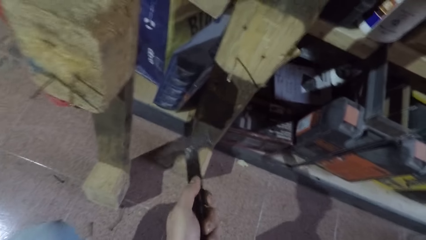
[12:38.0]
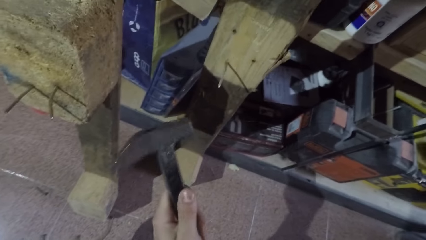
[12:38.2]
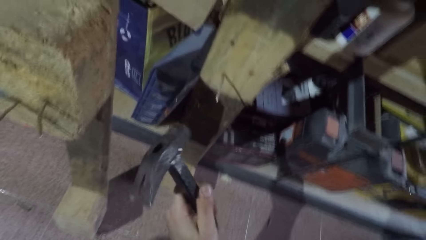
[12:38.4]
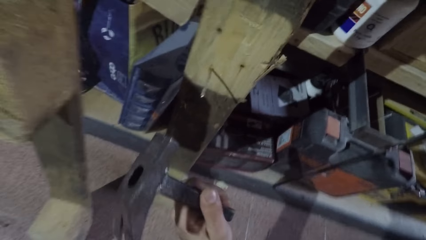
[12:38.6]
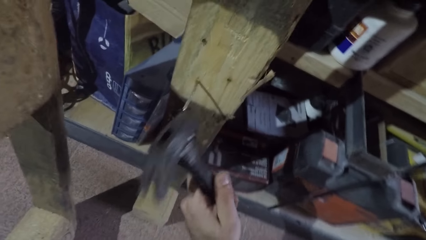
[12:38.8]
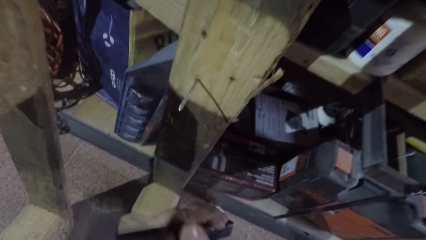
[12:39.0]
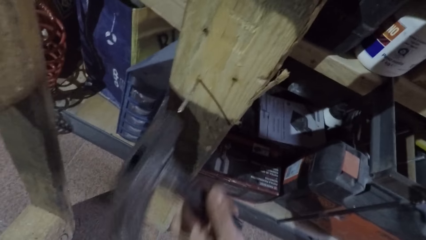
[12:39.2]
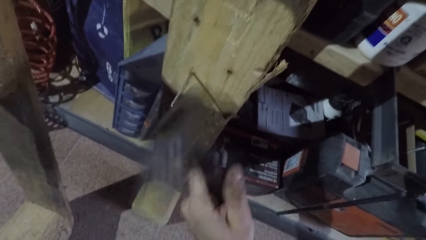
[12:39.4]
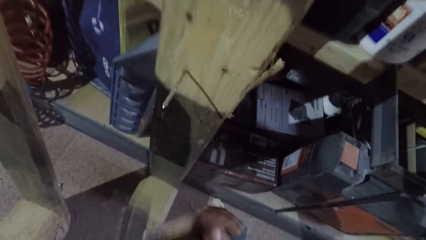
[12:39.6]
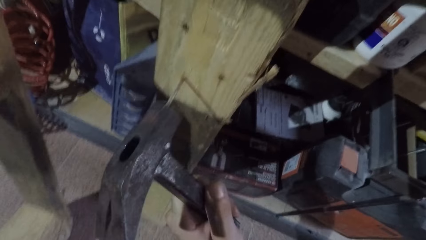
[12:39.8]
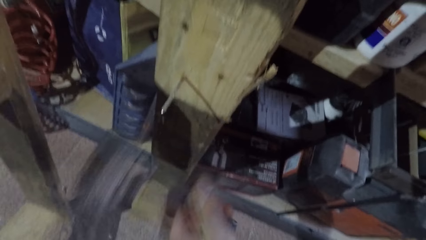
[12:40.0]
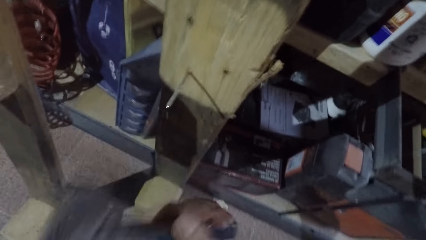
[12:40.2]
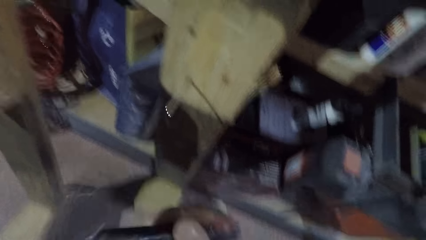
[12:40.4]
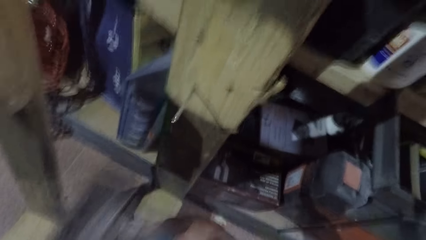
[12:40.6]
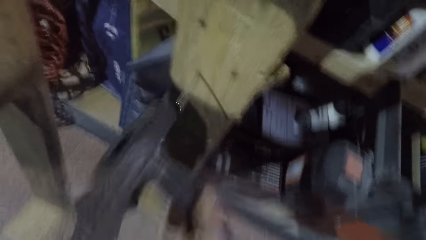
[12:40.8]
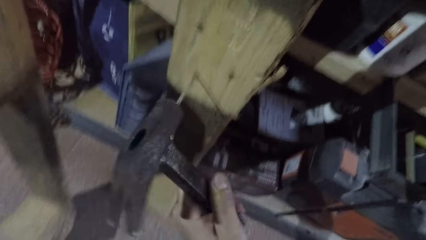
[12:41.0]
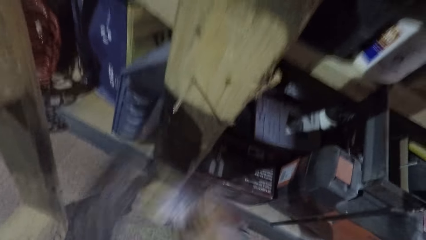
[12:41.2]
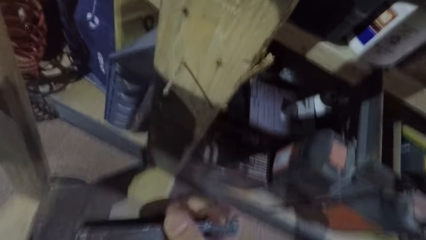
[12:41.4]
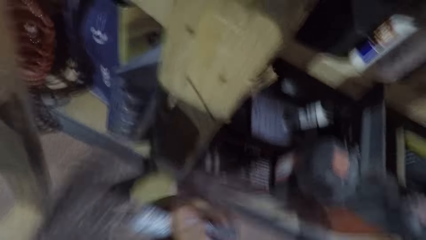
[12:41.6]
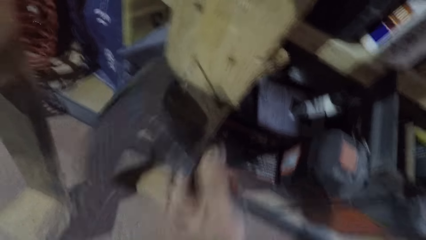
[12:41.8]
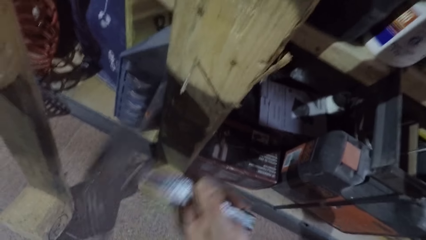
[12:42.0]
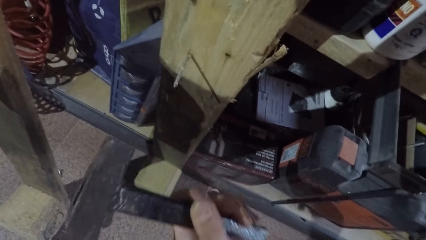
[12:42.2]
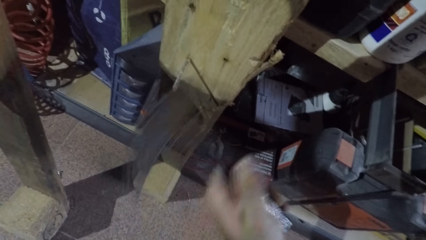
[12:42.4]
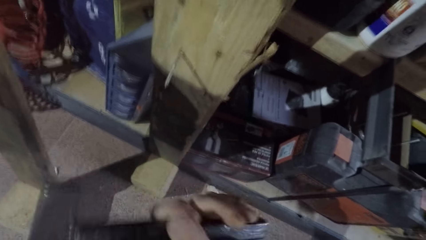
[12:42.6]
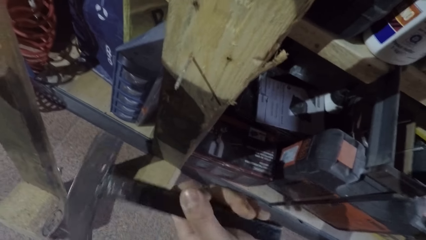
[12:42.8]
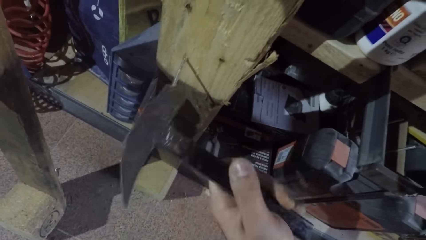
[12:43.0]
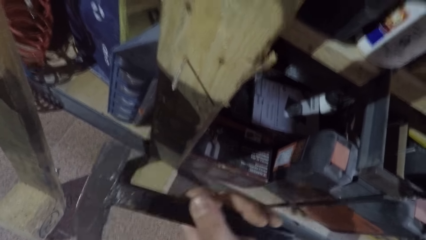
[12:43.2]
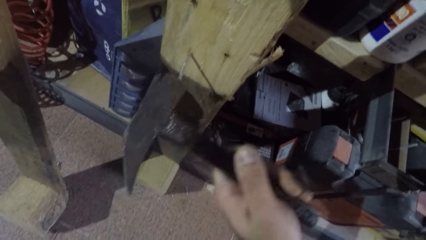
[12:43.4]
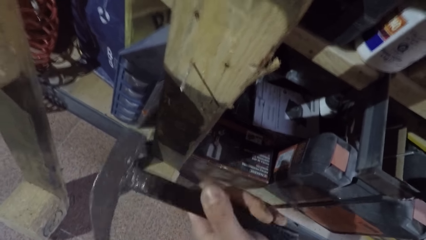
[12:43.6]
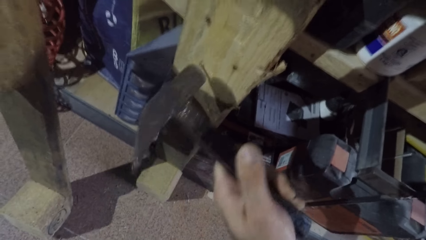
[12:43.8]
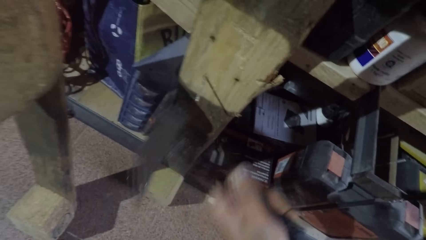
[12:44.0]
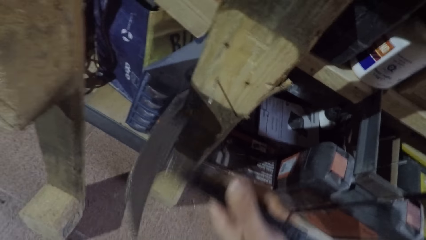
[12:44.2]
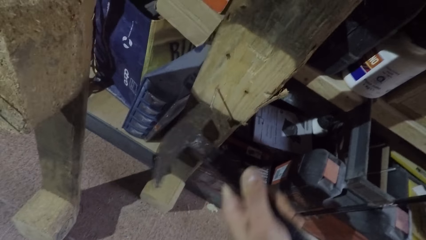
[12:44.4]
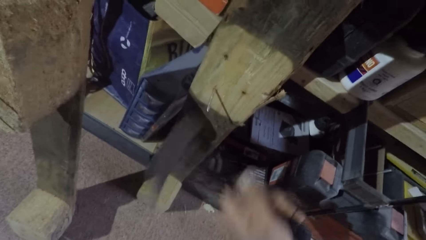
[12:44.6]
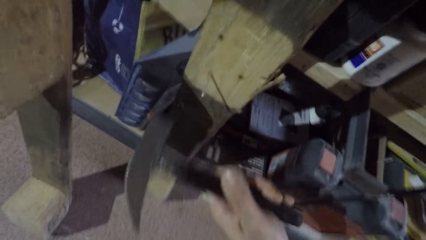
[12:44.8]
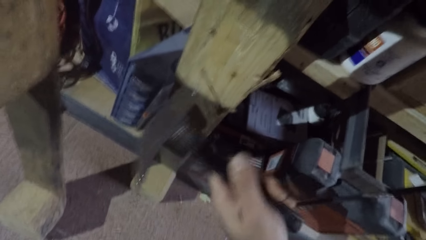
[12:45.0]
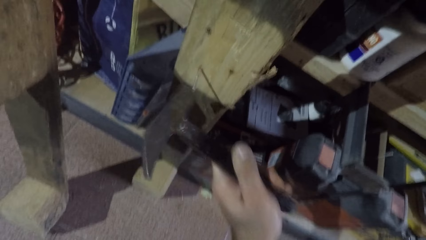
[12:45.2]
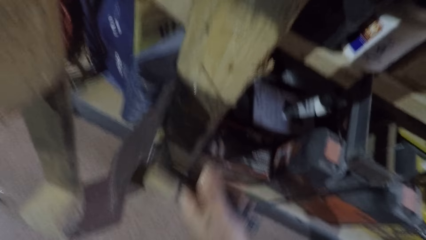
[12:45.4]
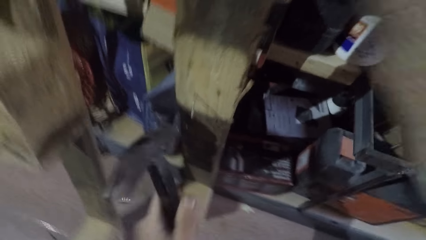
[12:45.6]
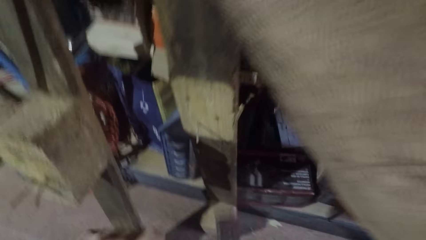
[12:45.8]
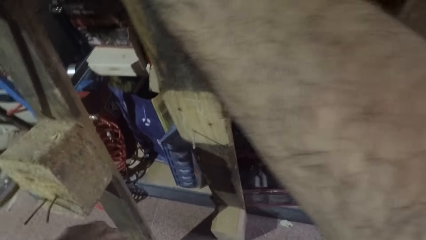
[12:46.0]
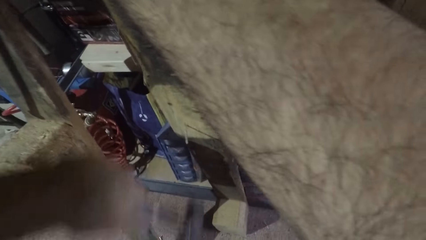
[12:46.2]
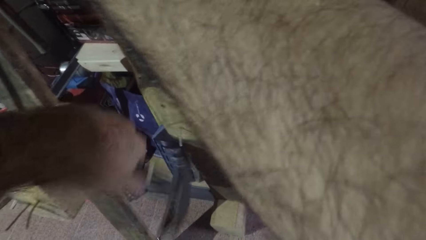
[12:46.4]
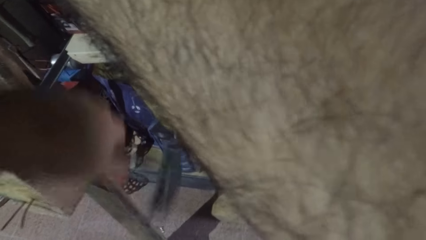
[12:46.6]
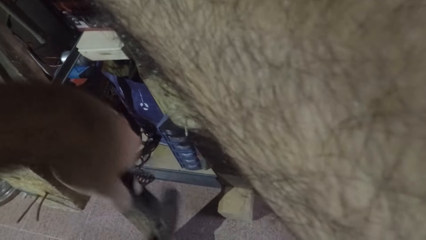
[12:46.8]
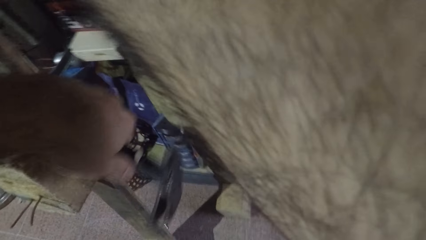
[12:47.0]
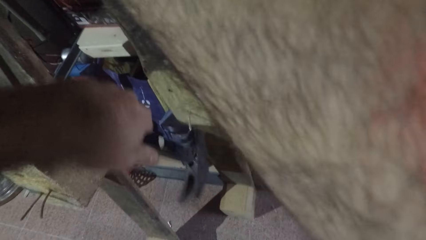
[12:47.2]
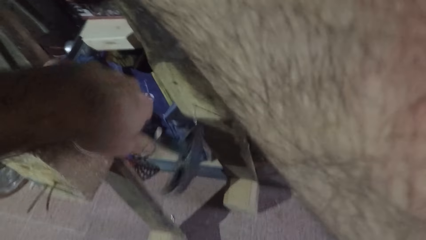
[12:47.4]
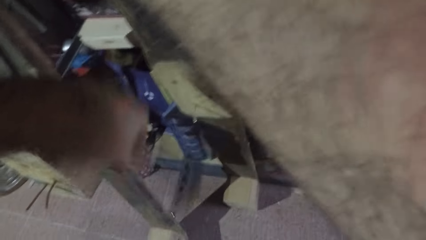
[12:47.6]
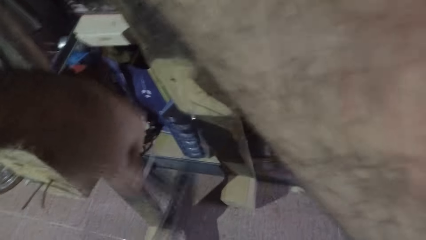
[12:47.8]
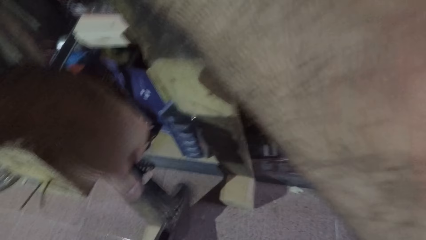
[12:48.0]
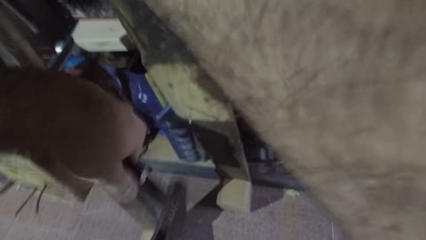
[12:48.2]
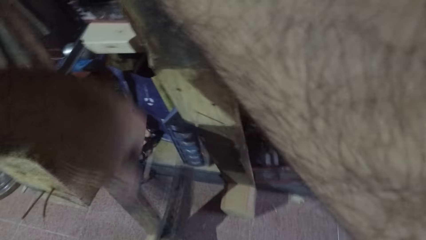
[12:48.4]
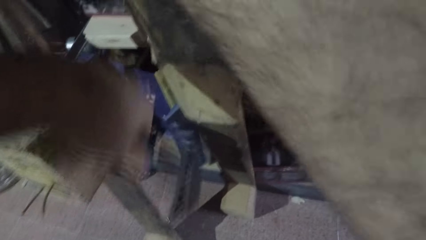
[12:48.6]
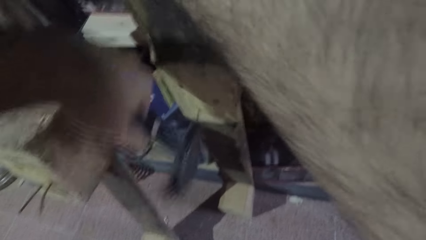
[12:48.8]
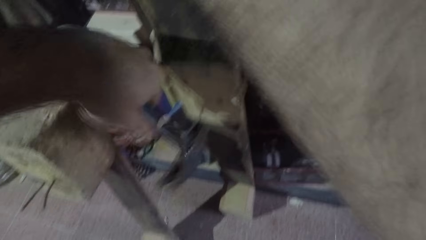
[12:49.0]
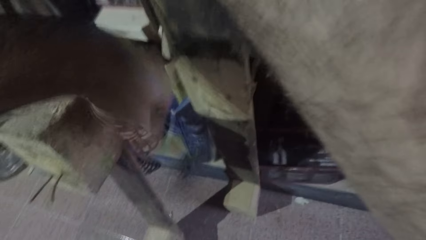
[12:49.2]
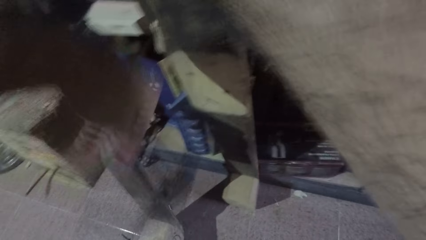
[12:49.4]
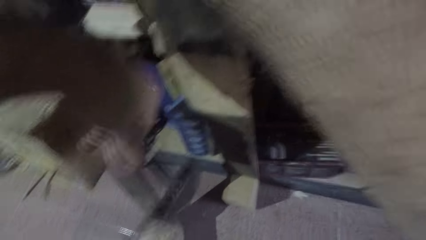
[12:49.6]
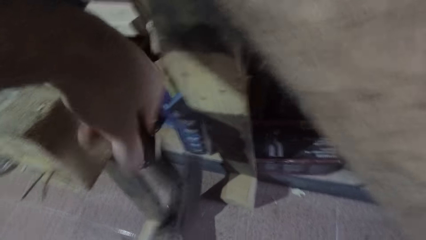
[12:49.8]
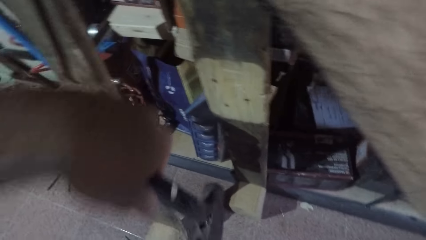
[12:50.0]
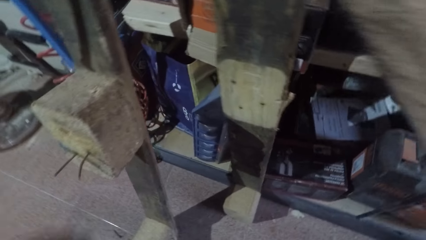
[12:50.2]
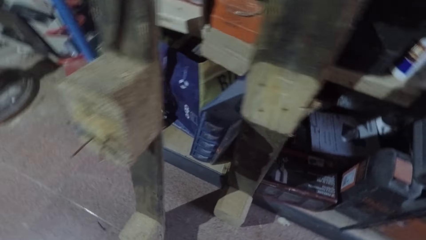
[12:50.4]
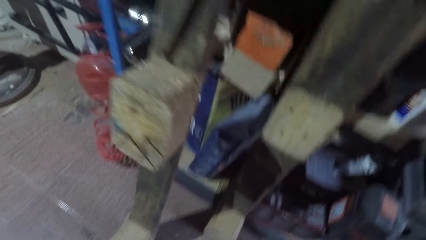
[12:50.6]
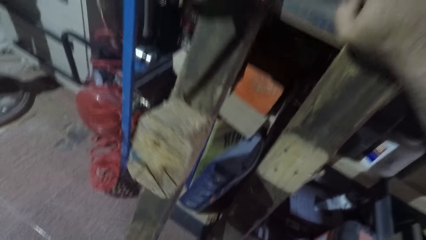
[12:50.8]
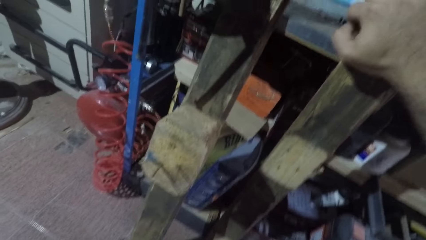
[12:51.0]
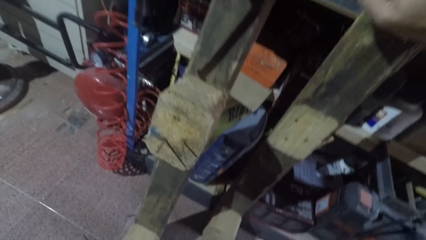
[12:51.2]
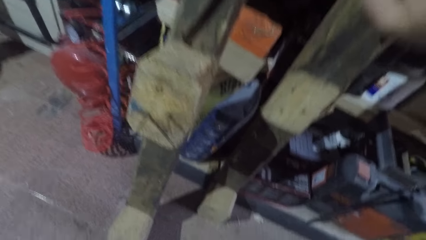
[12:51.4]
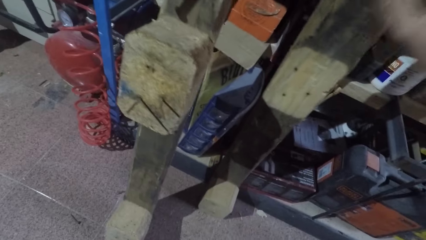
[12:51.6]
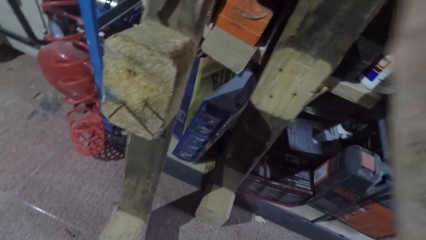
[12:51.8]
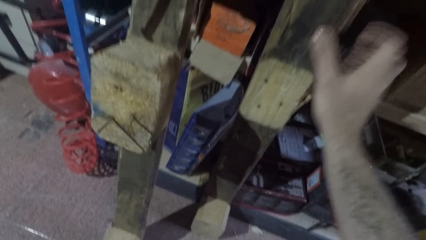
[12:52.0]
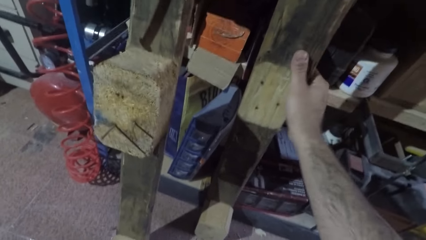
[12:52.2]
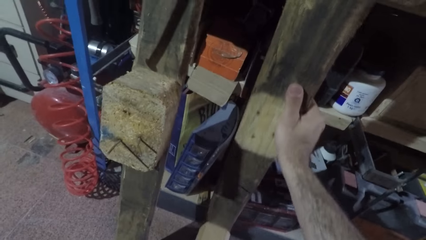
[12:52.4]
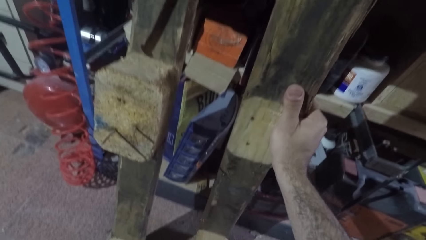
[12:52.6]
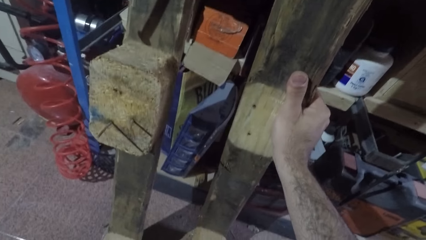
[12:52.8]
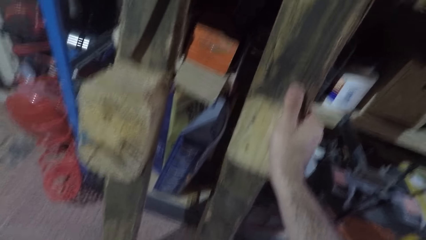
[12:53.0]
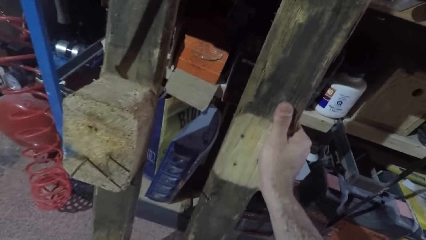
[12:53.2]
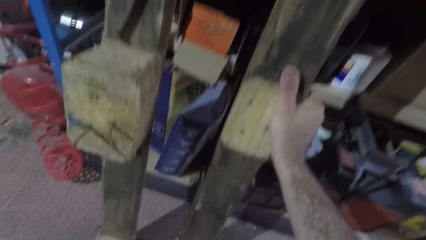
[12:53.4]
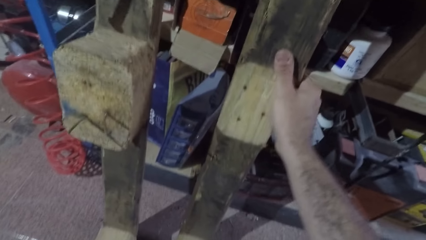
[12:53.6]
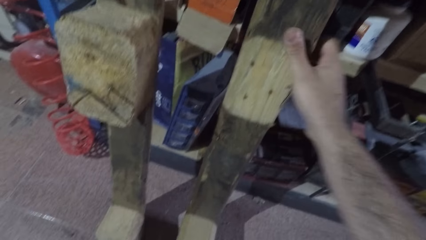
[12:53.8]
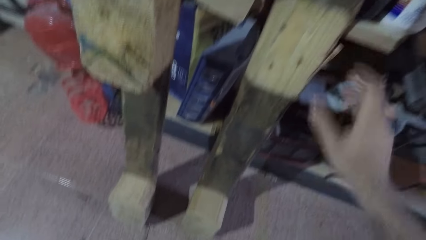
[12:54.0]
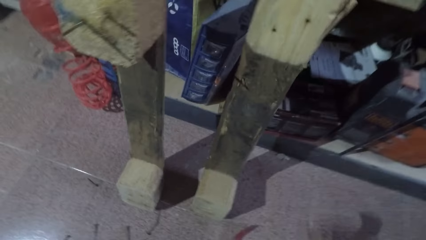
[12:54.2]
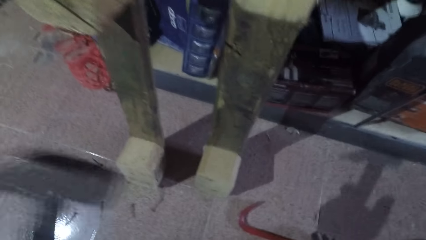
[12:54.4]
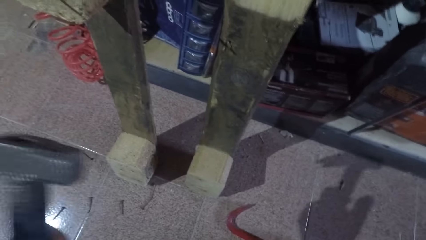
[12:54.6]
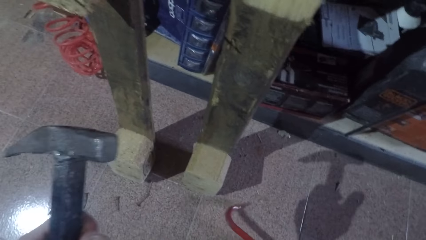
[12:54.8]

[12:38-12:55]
The camera wearer drills a nail into the wood with the hammer. They stop hitting the nail. They hit a nail with the hammer. They stop hitting the nail. They drill a nail into the wood with the hammer. They hit a nail with the hammer. They stop hitting the nail. They turn around. They hold the wood firmly. They adjust the wood. They lean the wood towards the table.
